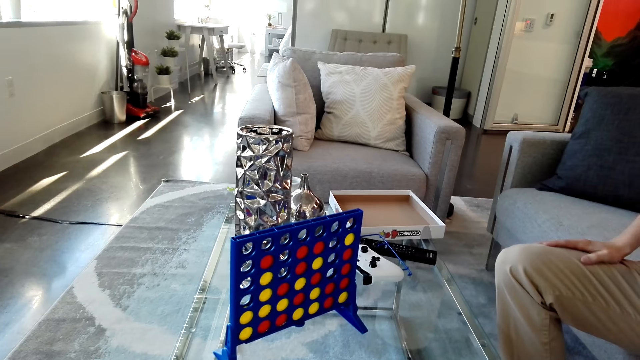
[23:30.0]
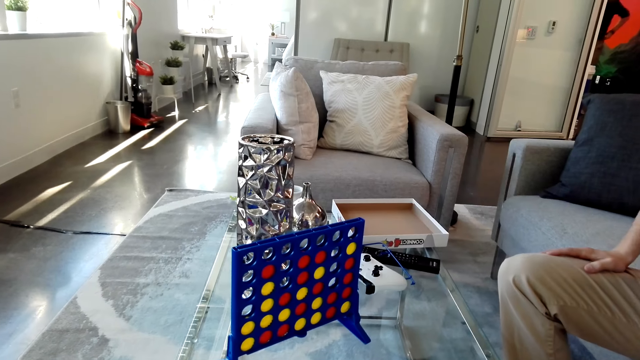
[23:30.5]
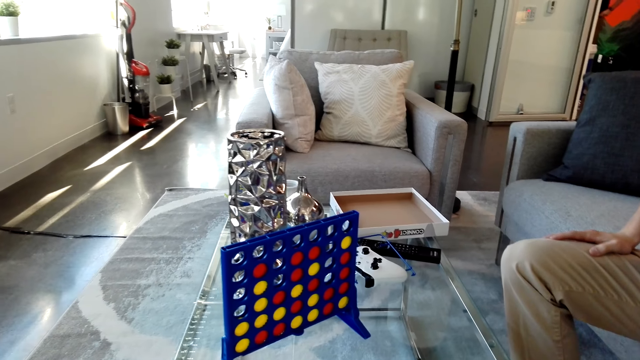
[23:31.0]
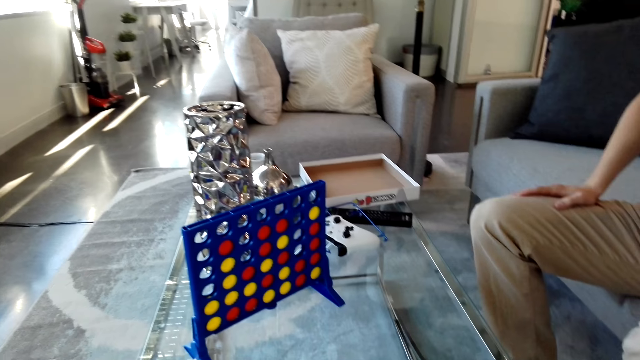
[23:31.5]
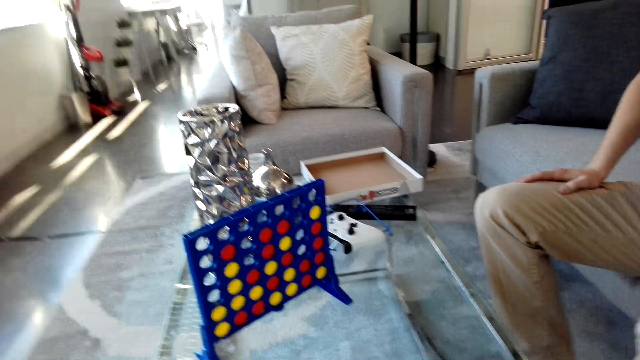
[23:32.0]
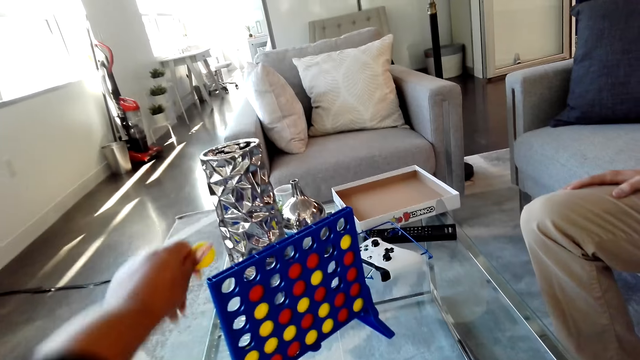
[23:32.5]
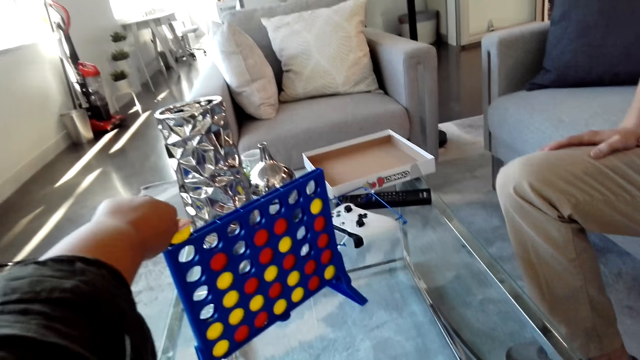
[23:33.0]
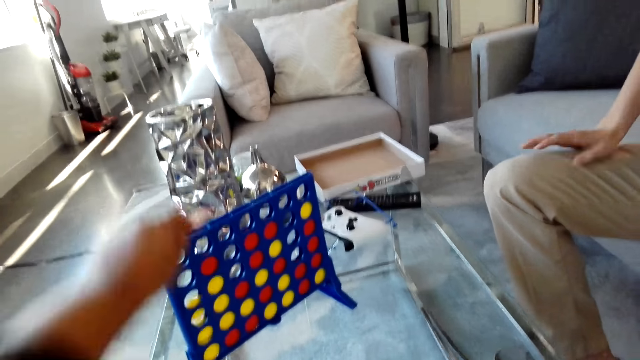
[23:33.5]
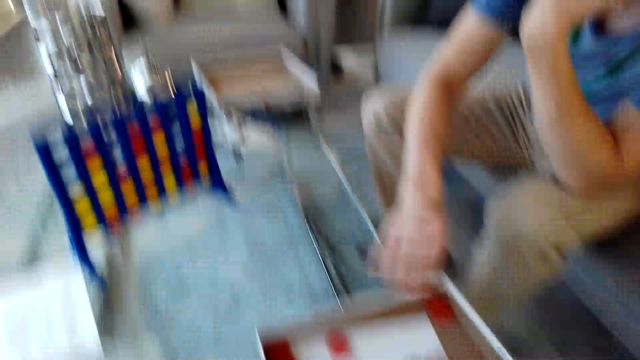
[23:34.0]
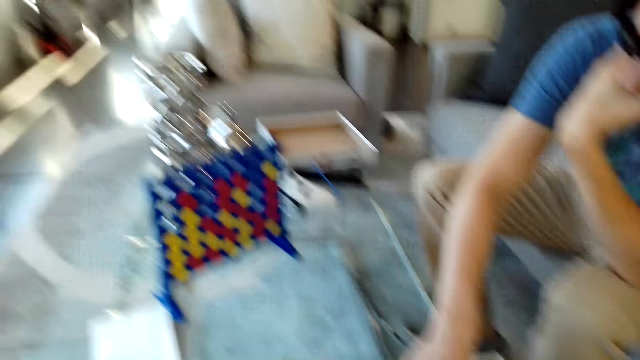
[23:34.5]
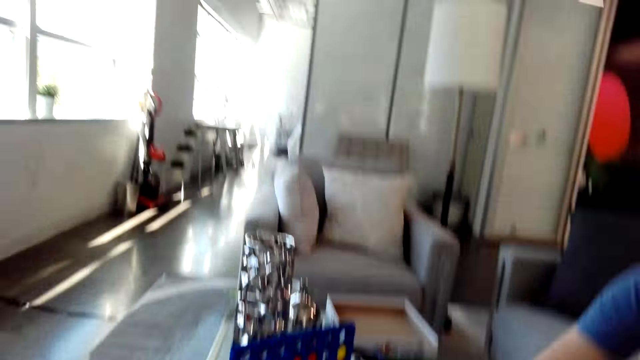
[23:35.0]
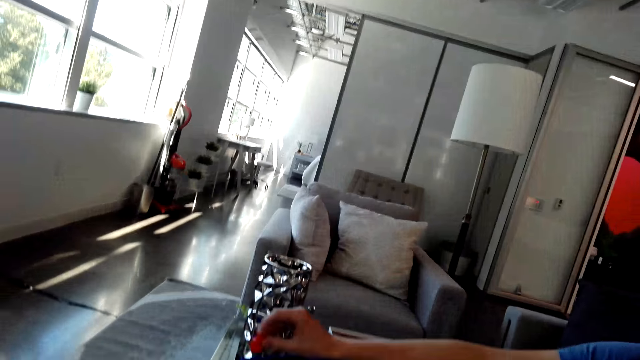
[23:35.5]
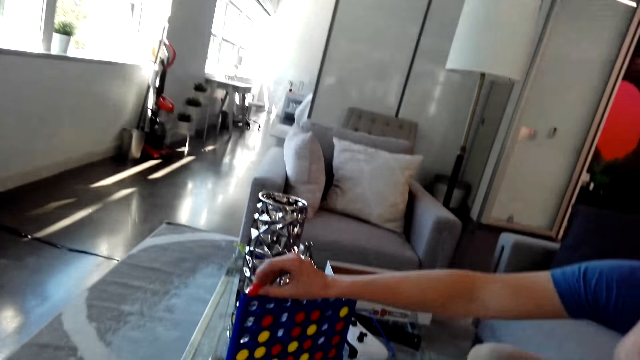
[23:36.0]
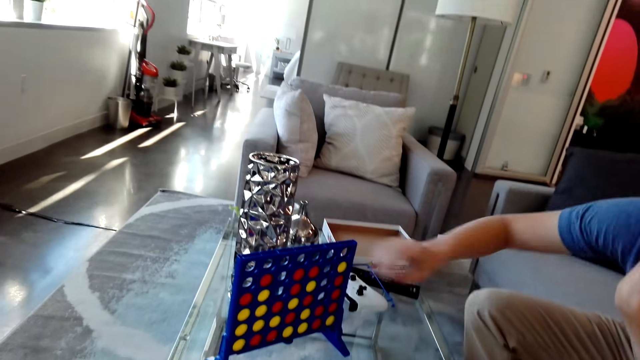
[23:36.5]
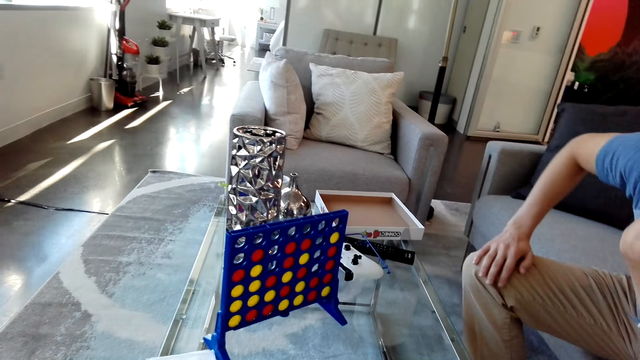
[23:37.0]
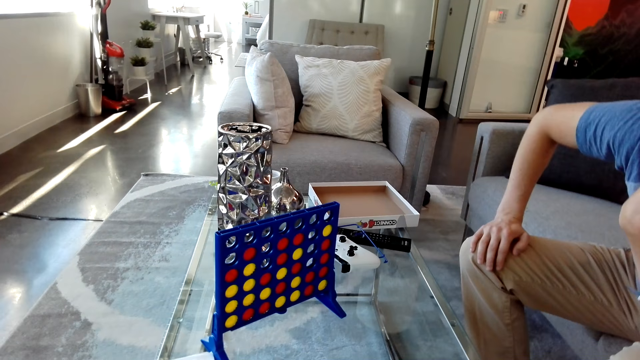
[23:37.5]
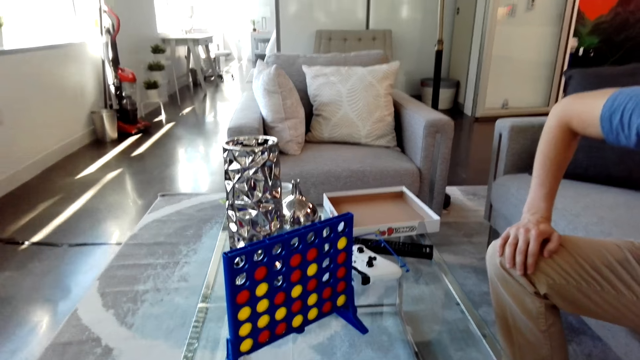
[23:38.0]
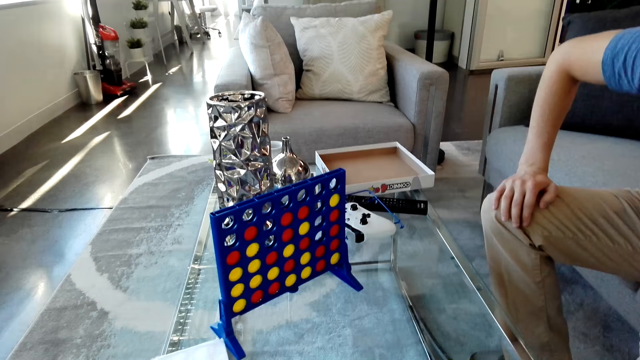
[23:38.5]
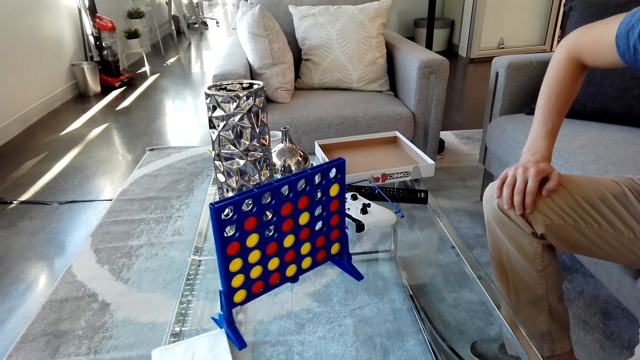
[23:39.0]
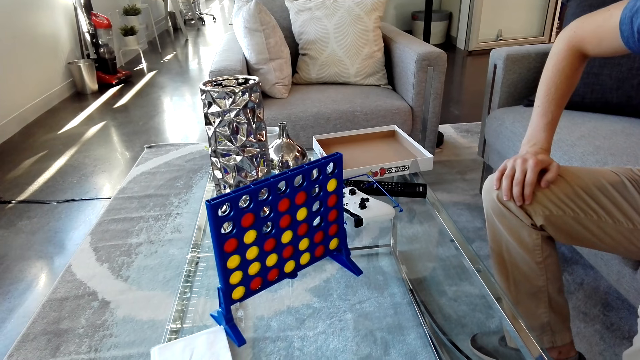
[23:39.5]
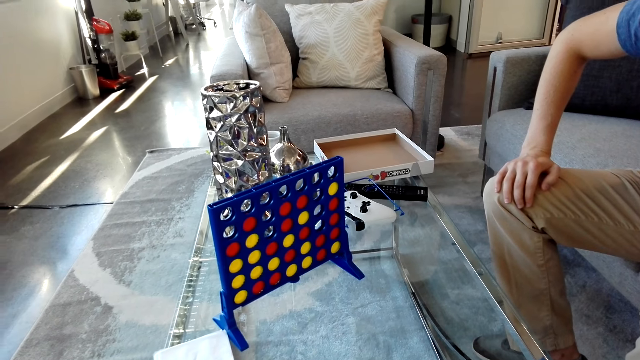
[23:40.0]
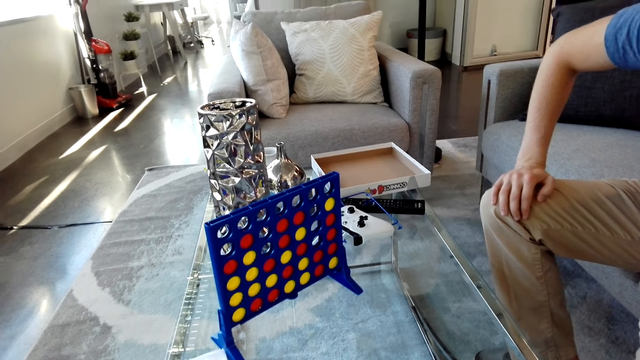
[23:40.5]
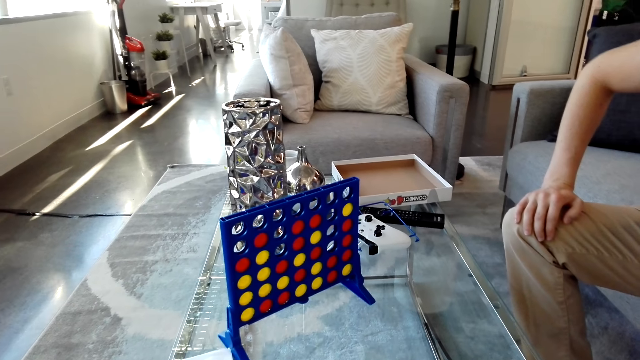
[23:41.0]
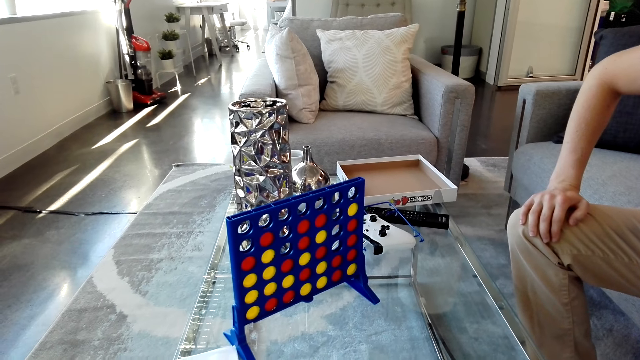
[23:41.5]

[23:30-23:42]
A man places his right hand on the lap. The camera wearer looks at the grid on a table. They drop a yellow disk in the grid. The man drops a red disc in the grid. He places his right hand on the lap. The camera wearer looks at the grid on the table.

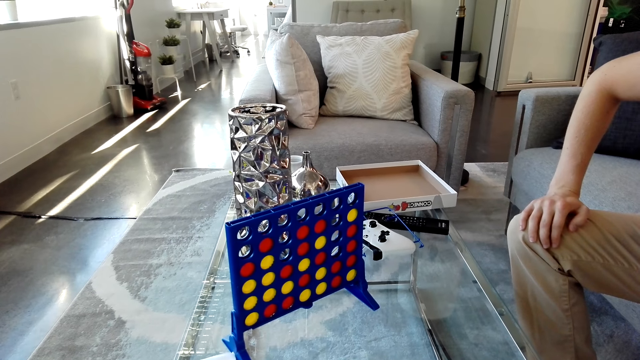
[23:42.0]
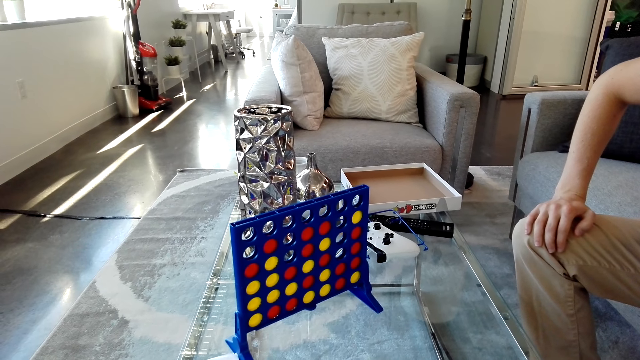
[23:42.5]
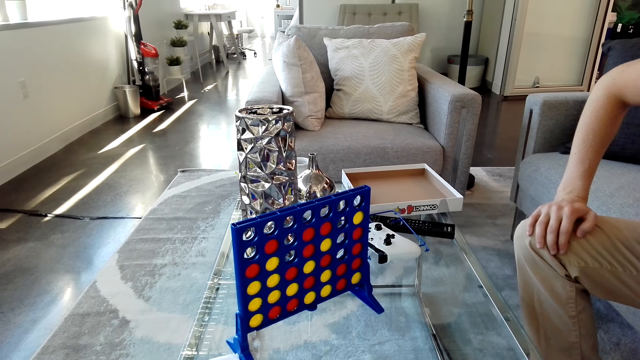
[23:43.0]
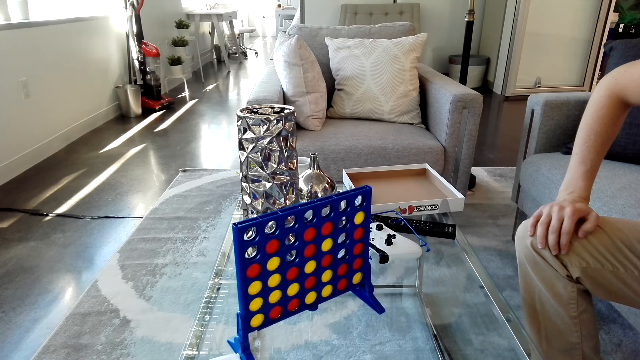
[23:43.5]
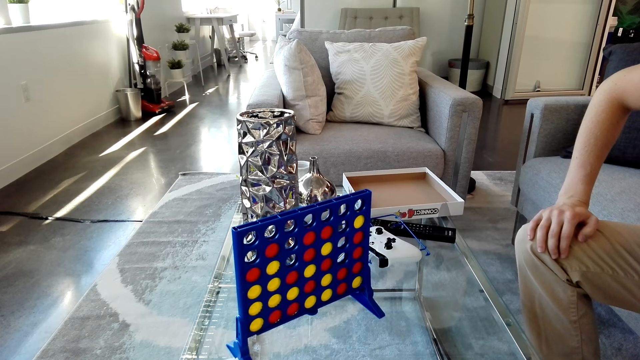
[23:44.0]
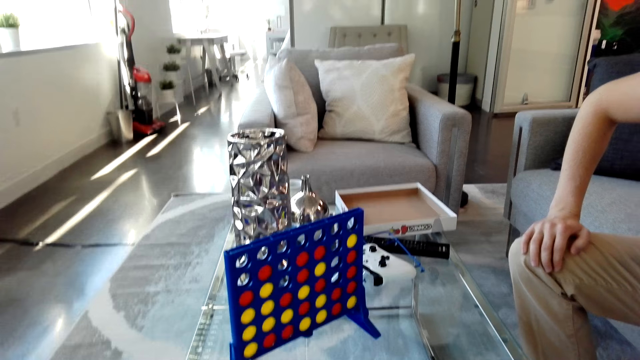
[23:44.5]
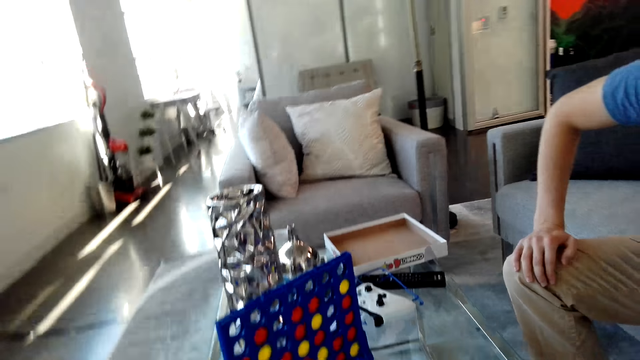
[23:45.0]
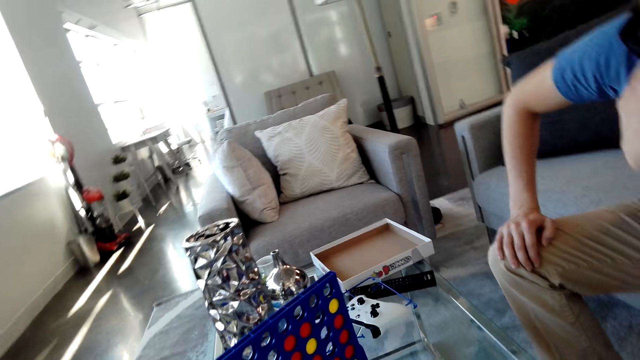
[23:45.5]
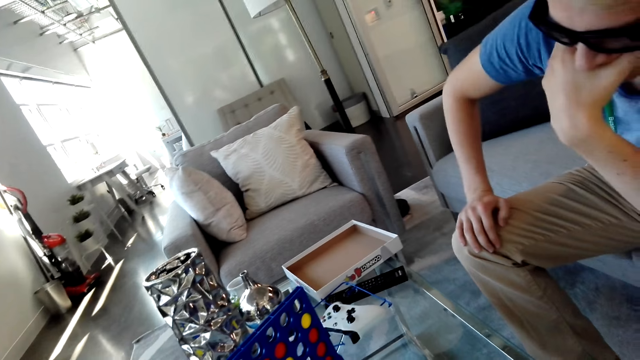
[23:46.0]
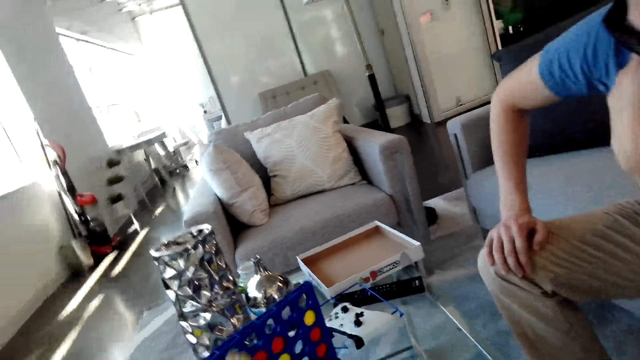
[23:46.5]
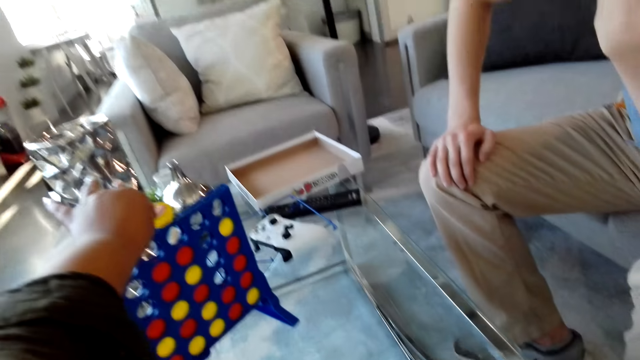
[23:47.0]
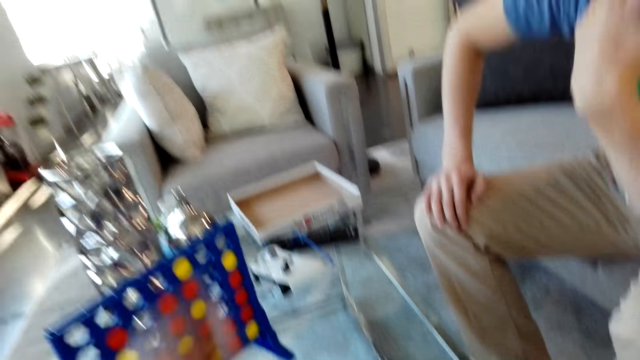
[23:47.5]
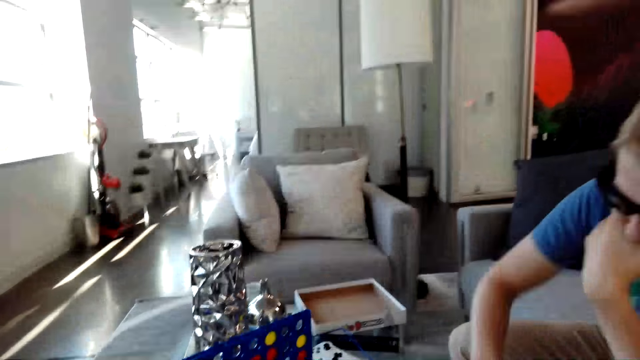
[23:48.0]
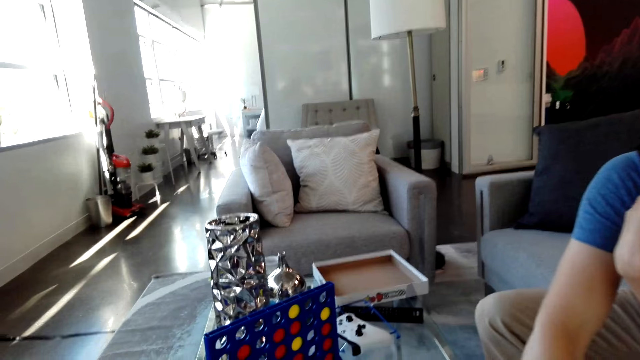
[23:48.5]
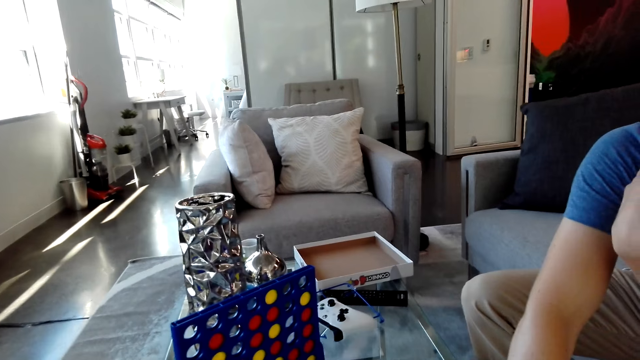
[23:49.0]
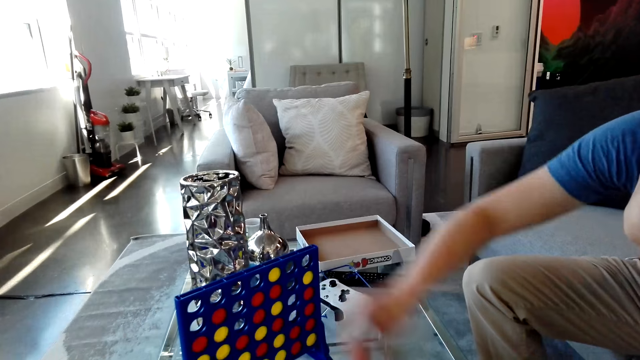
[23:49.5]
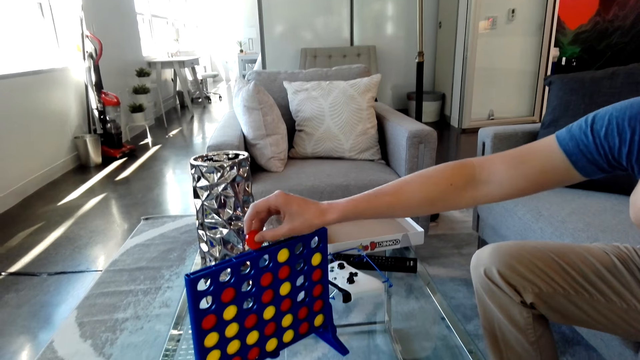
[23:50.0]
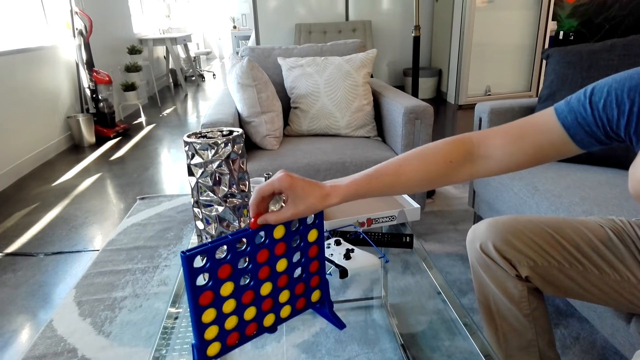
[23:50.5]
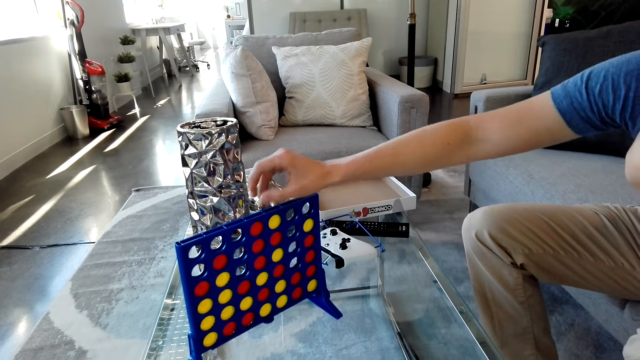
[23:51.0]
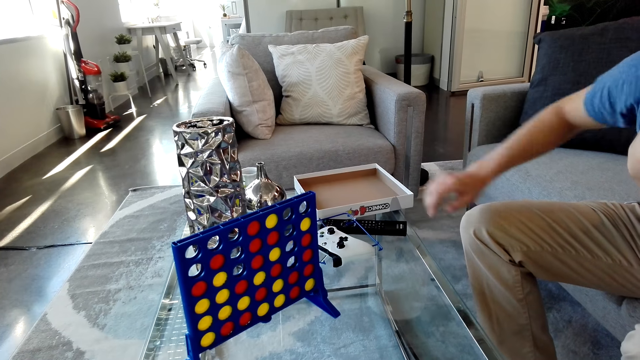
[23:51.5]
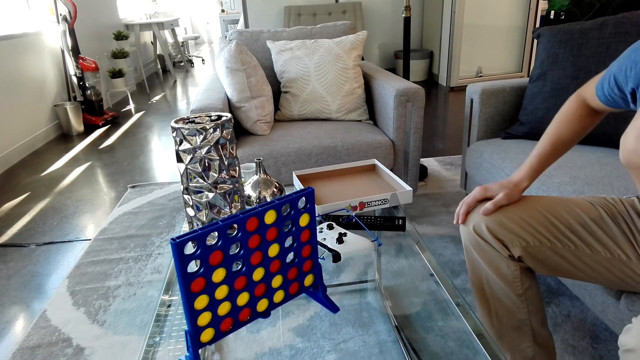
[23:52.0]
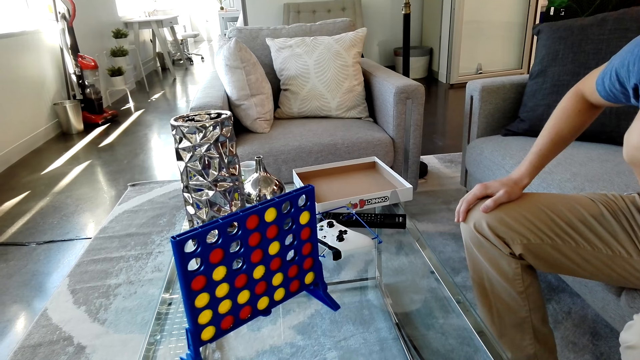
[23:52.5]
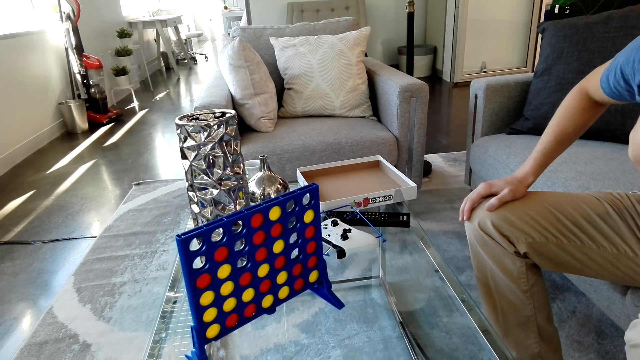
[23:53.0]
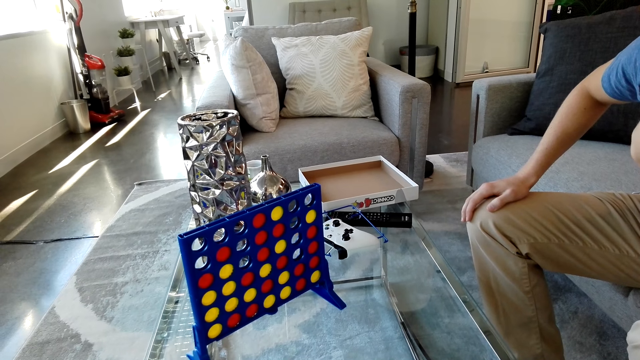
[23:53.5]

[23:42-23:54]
The camera wearer drops a yellow disk in the grid. A man picks a red disk from the box and drops the red disc in the grid. He places his right hand on the lap. The camera wearer looks at the grid on a table.
